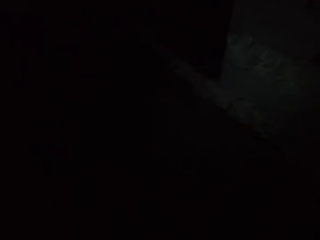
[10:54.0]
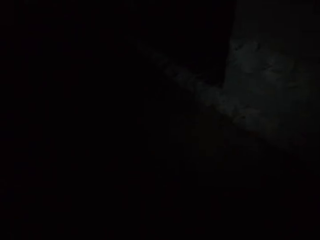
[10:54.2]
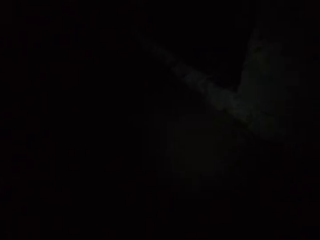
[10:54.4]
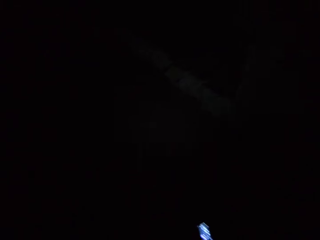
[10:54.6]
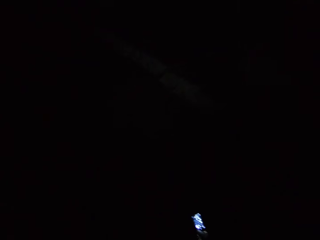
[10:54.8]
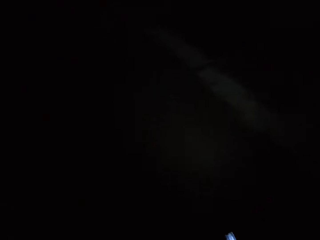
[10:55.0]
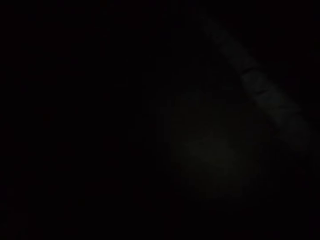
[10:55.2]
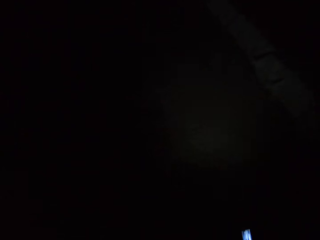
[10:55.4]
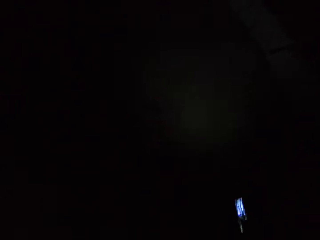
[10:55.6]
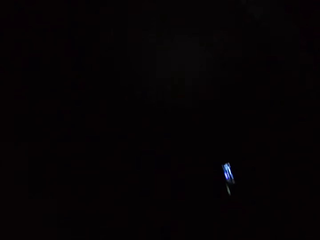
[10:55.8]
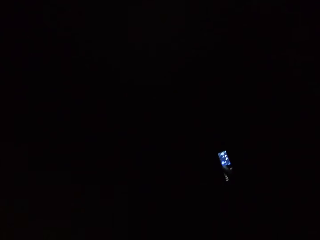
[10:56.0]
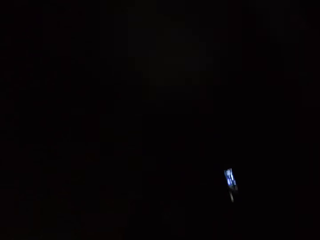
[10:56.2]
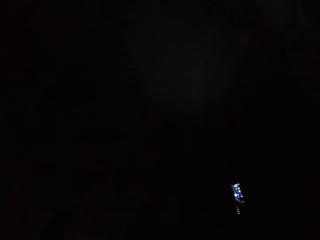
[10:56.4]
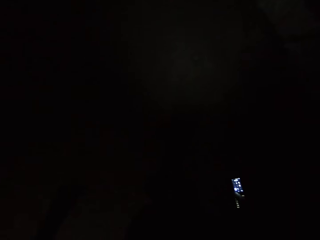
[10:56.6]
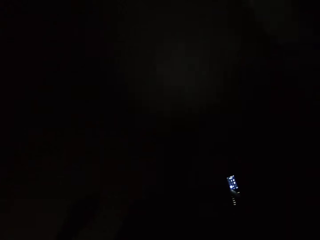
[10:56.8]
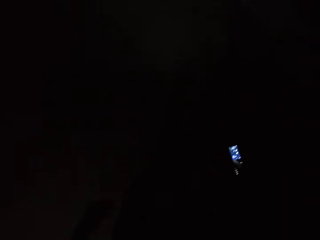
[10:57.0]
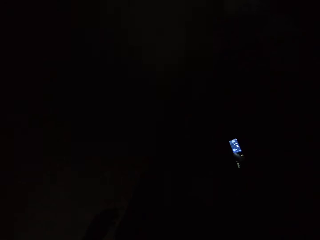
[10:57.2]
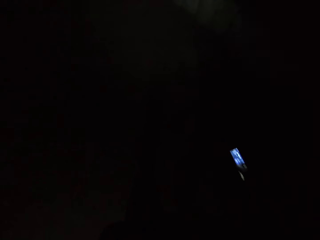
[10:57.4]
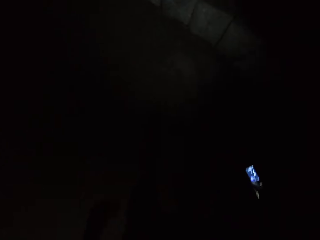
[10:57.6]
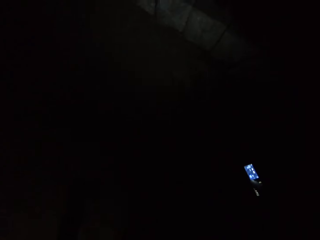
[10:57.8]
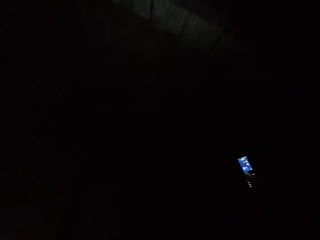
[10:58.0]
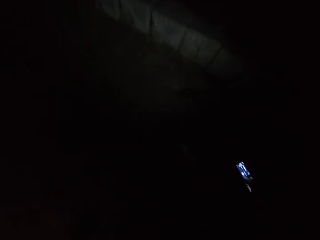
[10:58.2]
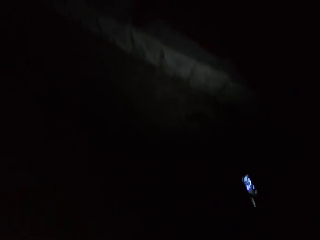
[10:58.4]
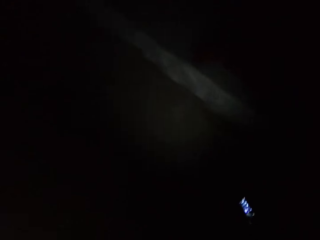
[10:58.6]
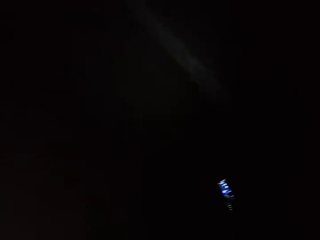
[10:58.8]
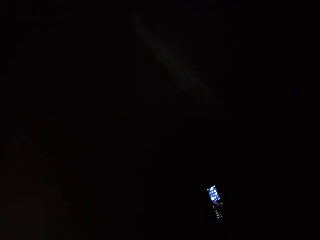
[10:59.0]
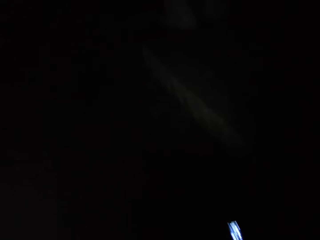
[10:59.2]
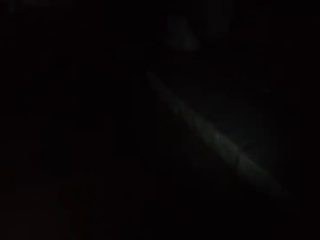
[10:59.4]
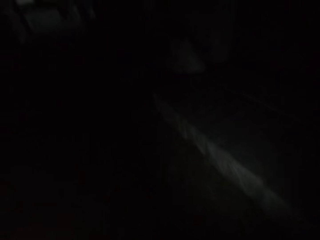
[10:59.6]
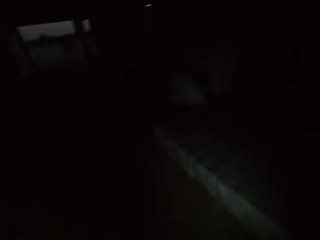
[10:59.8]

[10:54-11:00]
The camera wearer walks out of the factory.

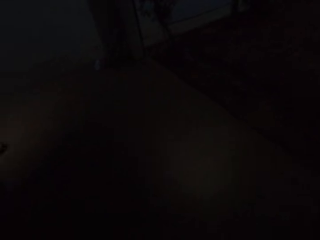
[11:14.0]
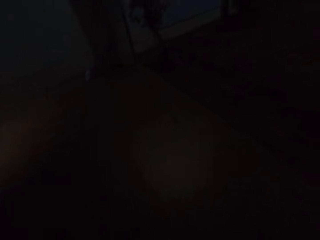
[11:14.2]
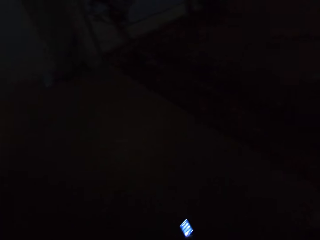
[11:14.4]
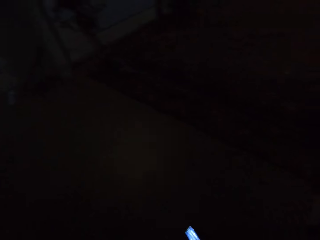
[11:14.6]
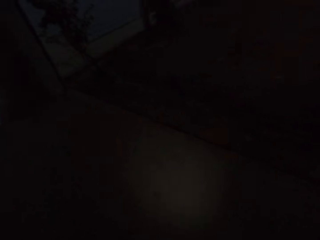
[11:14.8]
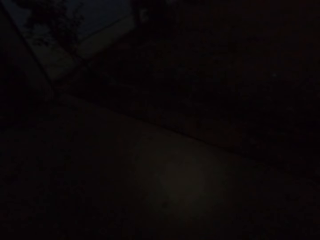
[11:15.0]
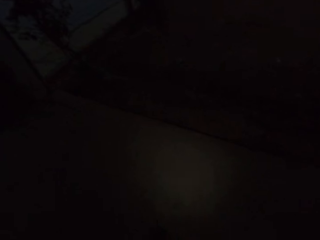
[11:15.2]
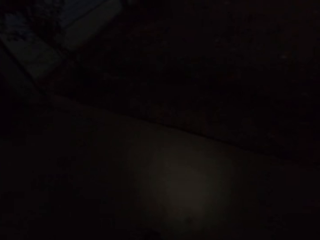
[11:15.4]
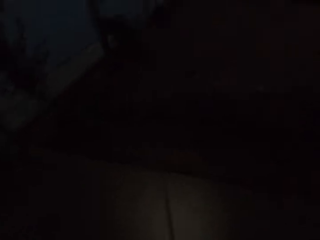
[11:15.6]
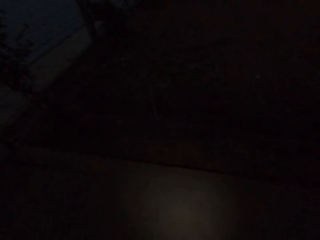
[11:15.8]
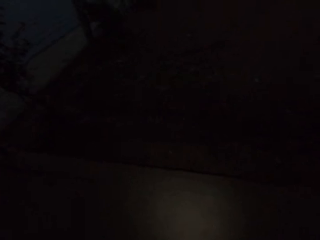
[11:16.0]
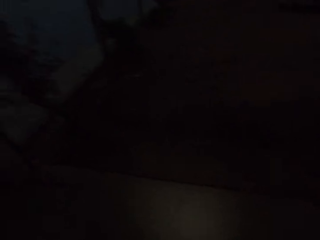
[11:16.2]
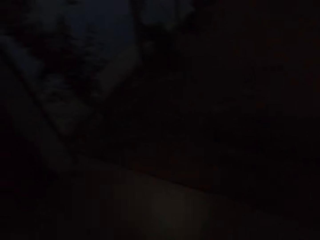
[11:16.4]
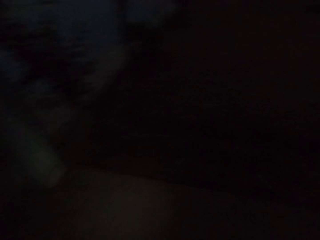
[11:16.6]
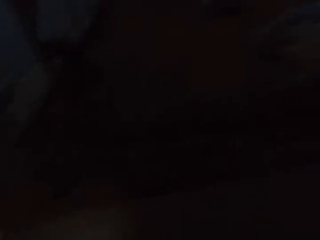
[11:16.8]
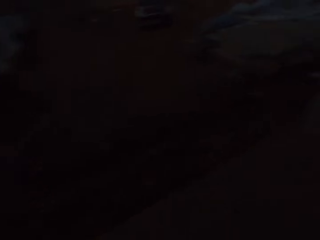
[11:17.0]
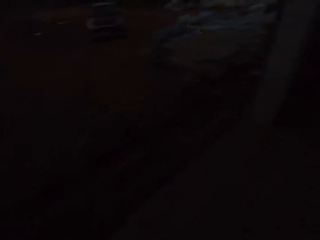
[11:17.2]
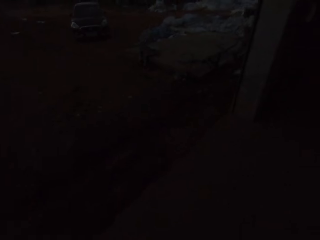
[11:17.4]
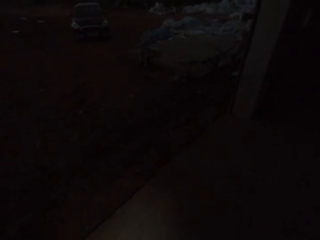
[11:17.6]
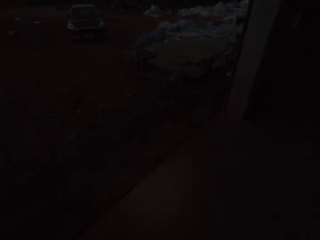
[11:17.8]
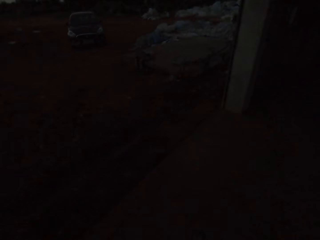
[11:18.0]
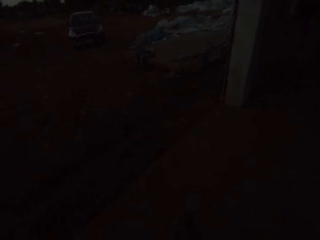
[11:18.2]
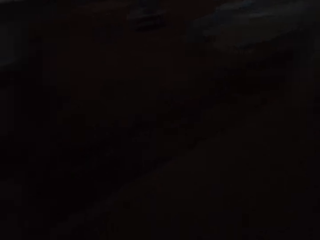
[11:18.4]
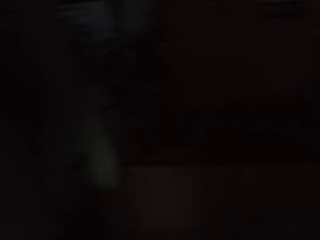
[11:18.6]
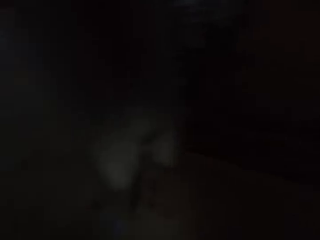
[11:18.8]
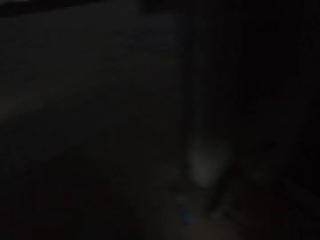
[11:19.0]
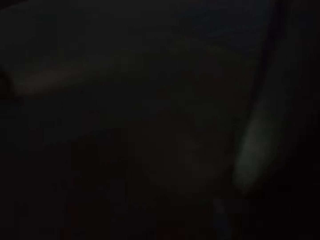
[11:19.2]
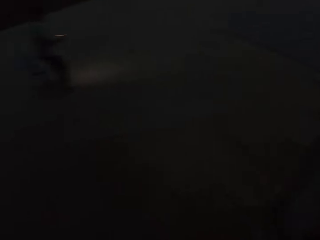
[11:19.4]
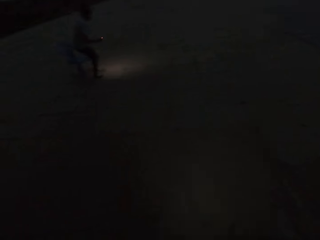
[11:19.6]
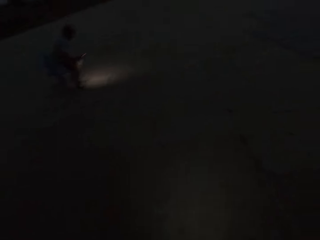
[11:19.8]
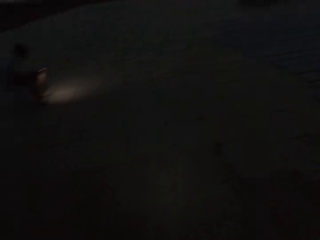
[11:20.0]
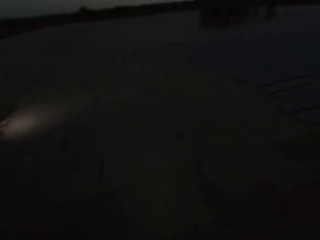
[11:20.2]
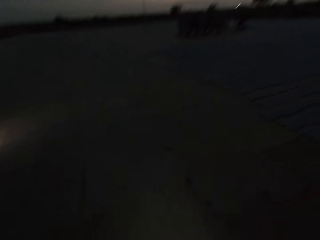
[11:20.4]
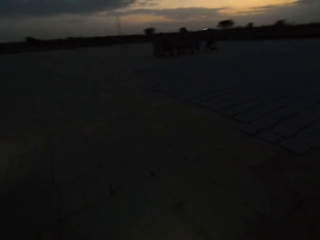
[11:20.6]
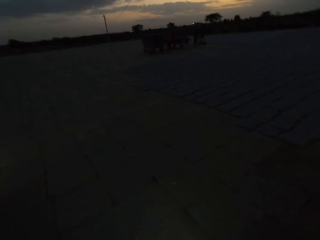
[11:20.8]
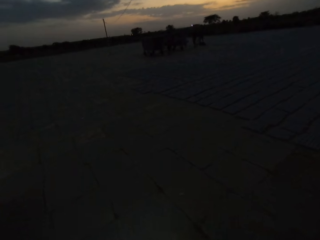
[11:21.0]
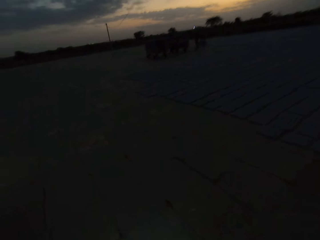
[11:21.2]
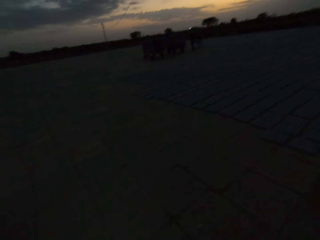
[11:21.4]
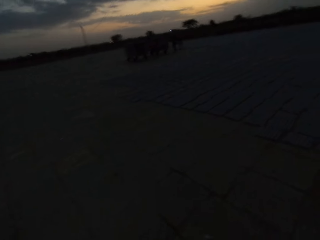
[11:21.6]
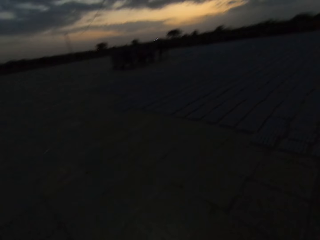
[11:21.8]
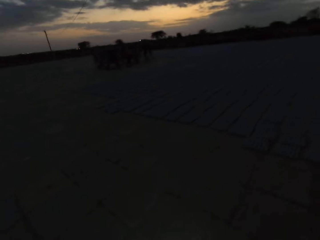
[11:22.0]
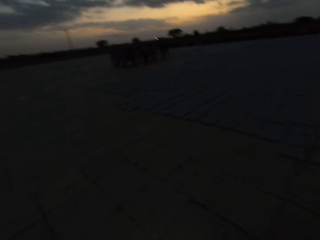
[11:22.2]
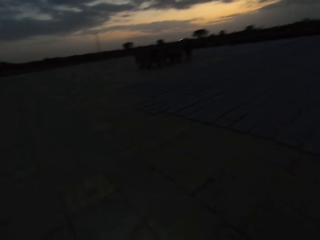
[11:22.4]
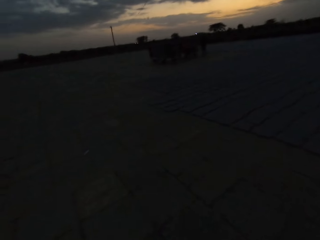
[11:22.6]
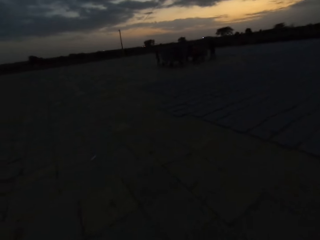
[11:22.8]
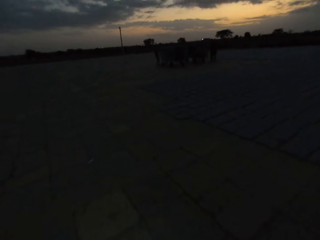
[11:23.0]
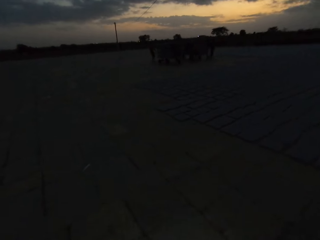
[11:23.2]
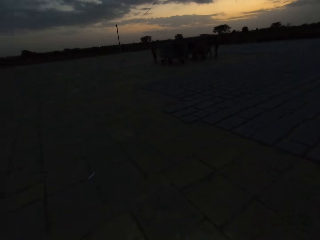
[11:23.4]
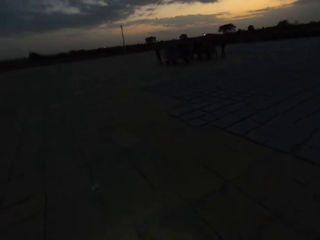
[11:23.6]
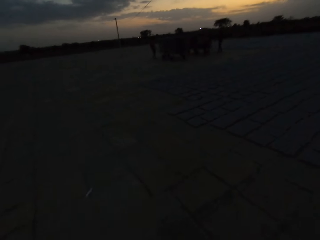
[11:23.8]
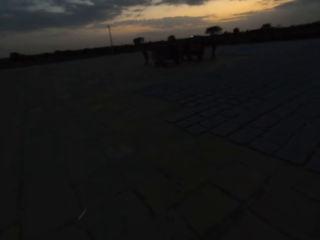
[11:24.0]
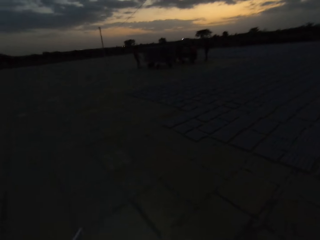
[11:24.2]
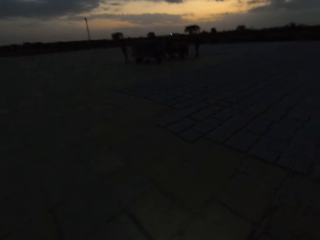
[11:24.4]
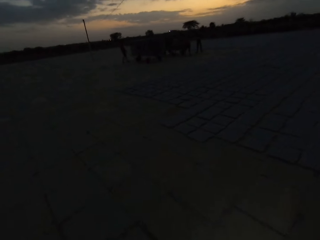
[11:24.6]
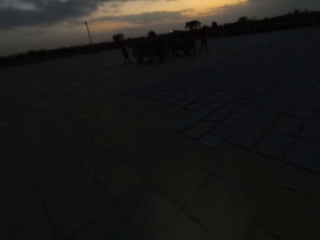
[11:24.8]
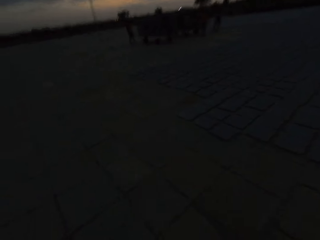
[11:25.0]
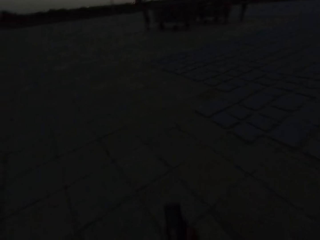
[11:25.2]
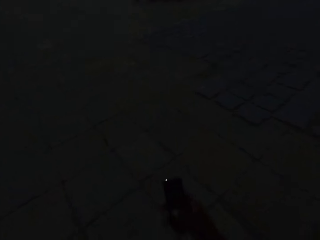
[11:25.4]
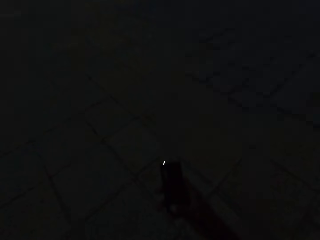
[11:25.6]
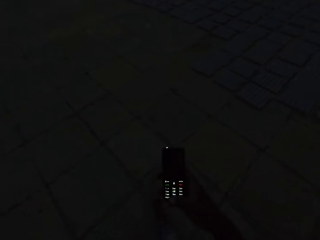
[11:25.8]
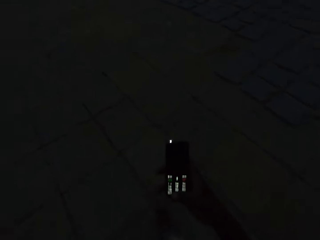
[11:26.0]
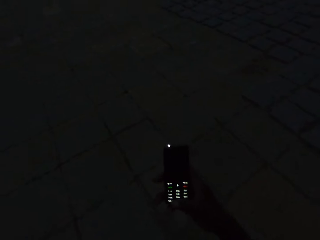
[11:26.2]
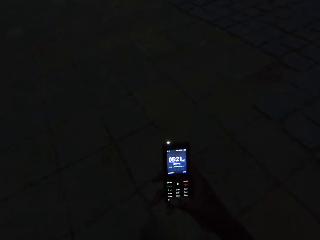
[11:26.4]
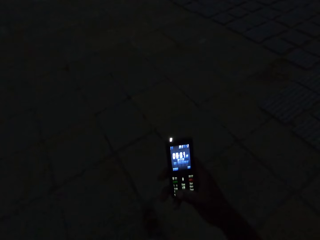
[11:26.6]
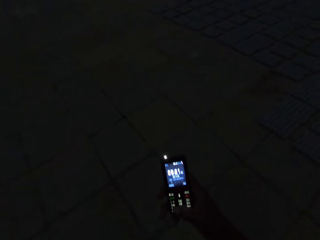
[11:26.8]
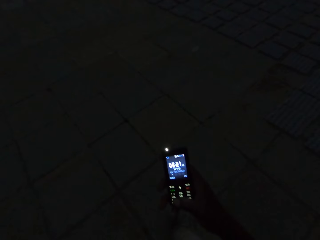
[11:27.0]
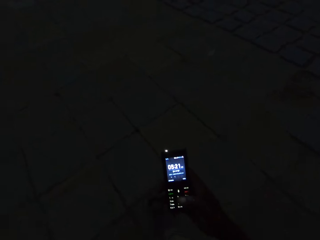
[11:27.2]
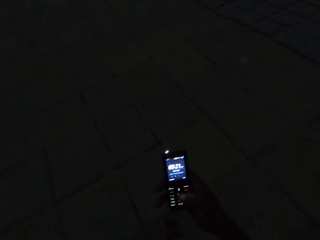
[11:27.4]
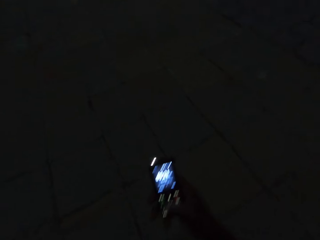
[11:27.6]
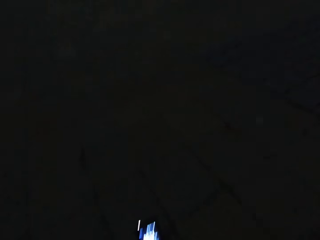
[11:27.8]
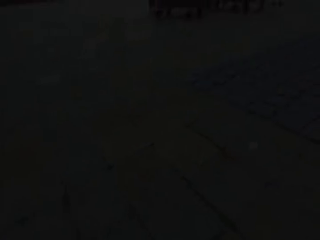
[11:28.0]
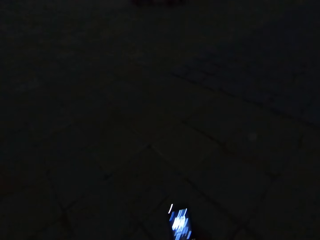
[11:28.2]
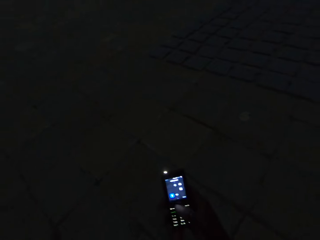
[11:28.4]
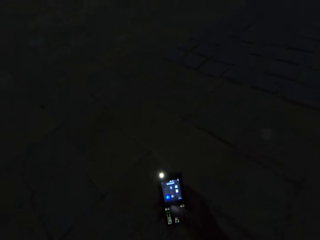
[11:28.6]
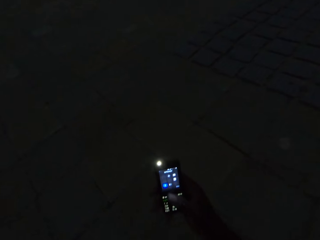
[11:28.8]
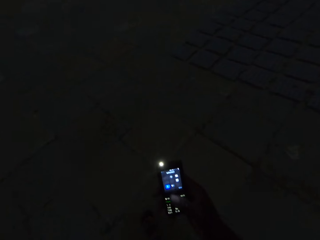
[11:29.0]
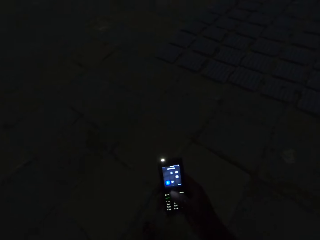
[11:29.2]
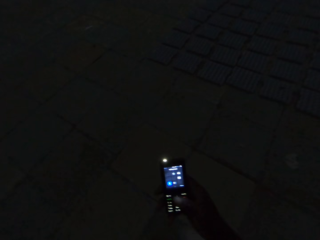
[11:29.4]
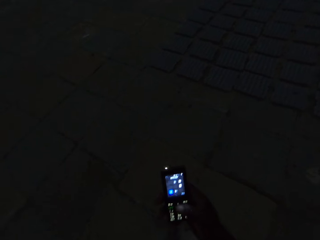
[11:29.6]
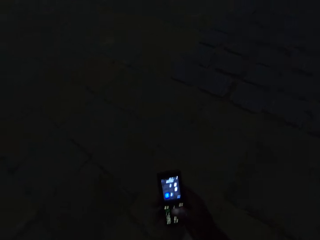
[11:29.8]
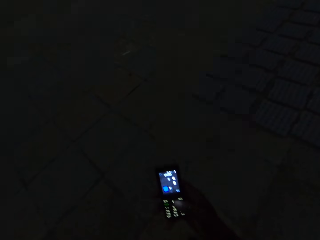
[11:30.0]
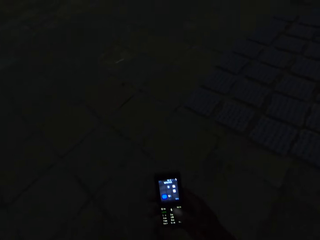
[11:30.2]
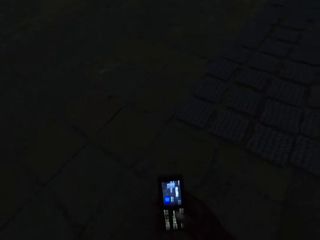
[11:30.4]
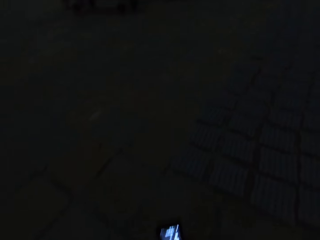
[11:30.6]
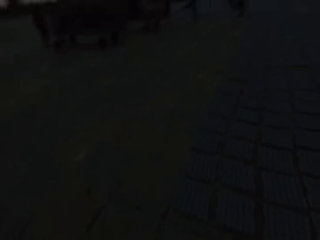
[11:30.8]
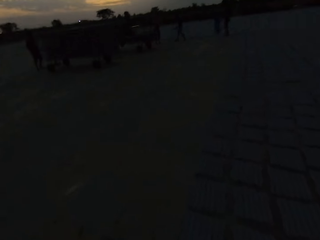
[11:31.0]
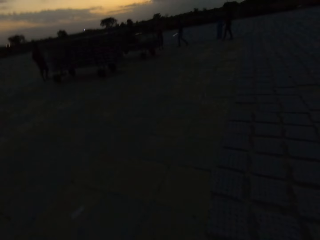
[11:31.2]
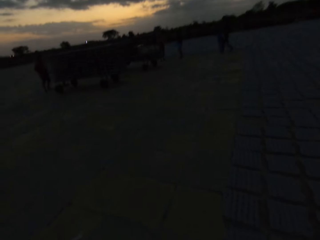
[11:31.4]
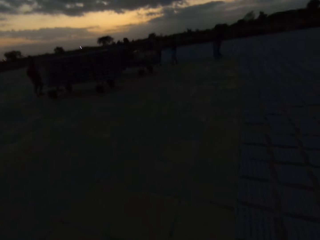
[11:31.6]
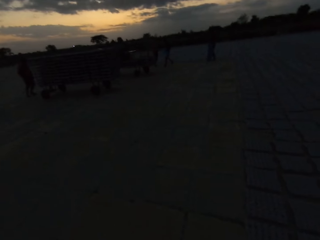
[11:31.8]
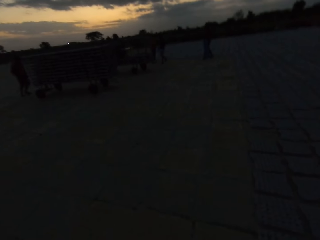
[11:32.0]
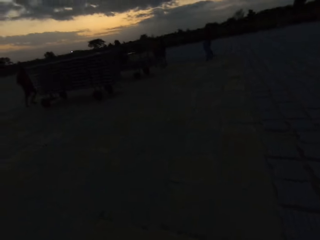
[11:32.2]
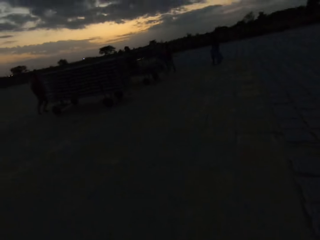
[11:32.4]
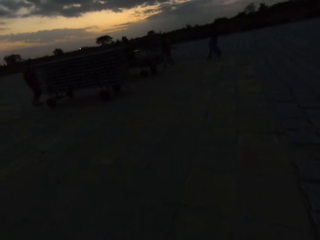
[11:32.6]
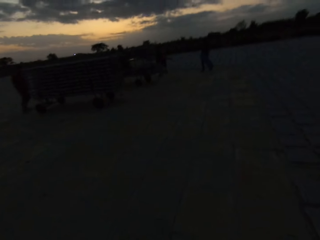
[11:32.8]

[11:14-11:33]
The camera wearer spits. They operate the phone.
